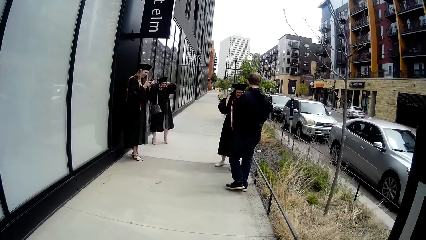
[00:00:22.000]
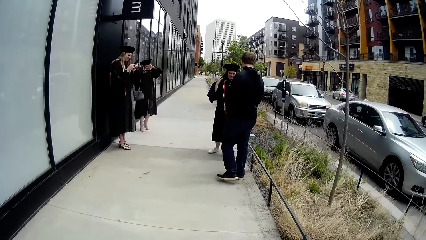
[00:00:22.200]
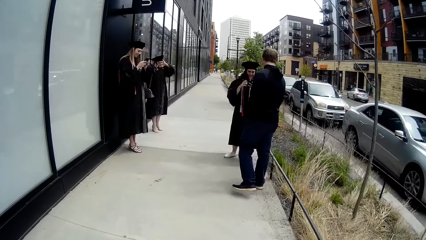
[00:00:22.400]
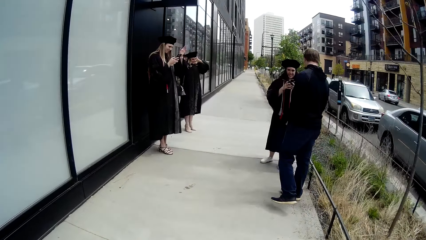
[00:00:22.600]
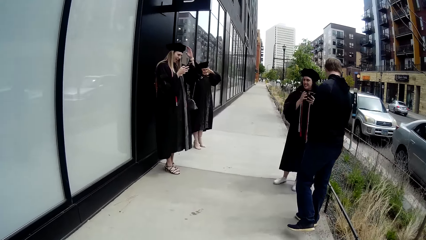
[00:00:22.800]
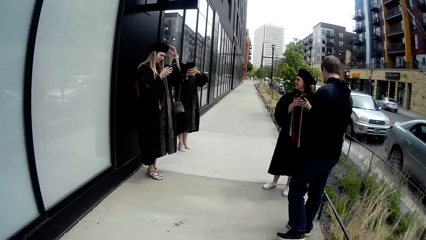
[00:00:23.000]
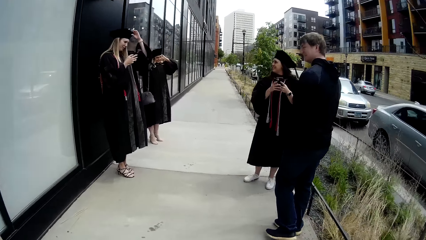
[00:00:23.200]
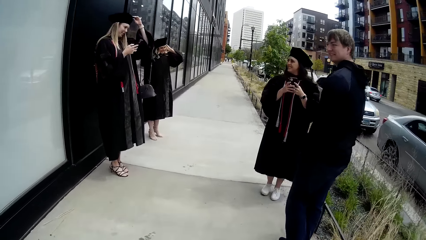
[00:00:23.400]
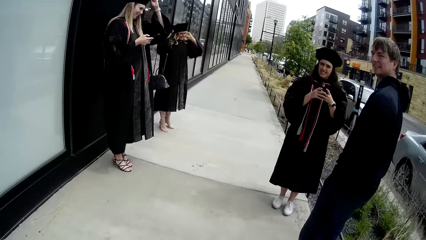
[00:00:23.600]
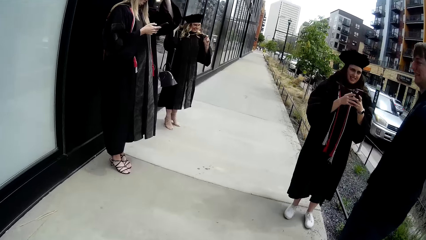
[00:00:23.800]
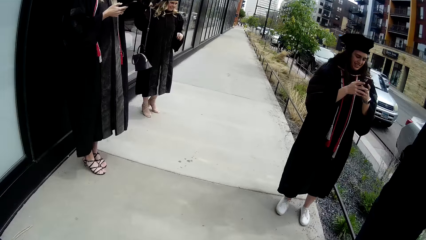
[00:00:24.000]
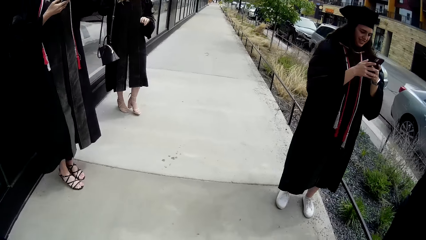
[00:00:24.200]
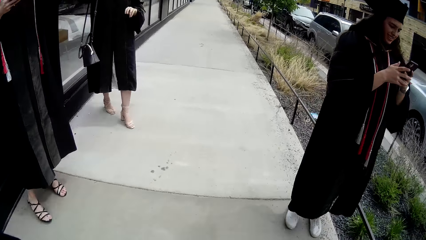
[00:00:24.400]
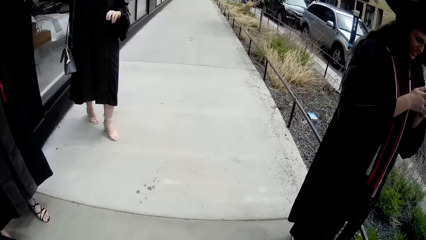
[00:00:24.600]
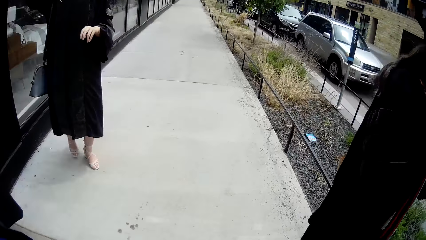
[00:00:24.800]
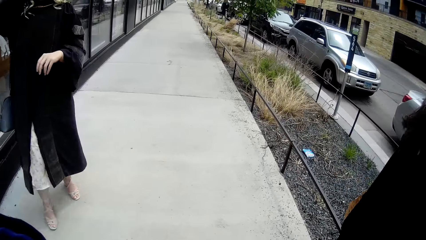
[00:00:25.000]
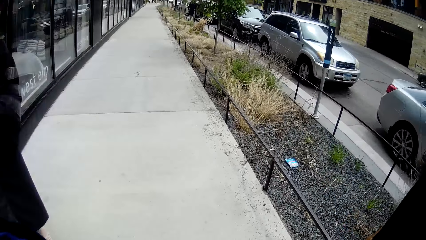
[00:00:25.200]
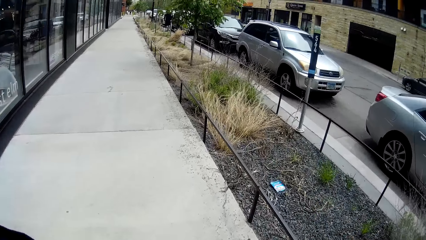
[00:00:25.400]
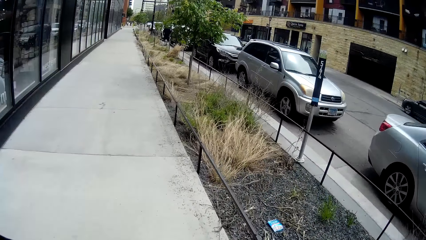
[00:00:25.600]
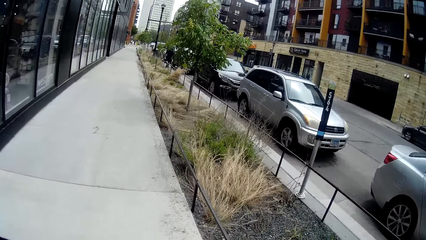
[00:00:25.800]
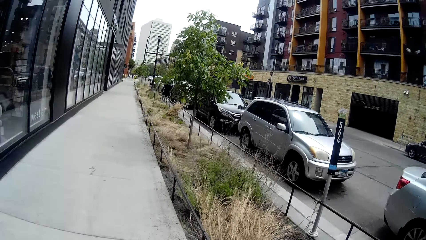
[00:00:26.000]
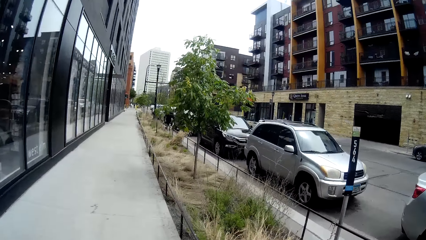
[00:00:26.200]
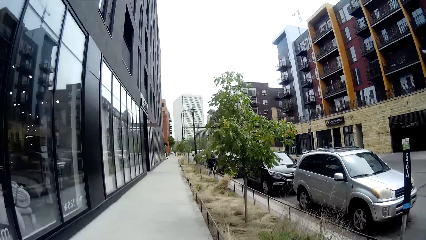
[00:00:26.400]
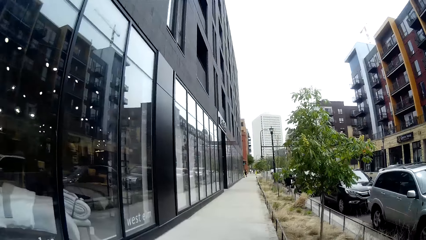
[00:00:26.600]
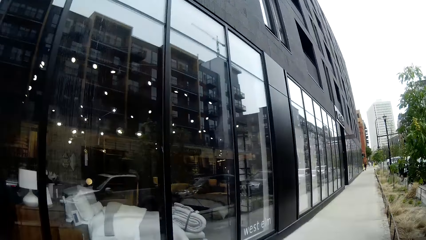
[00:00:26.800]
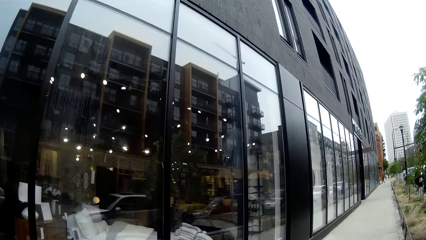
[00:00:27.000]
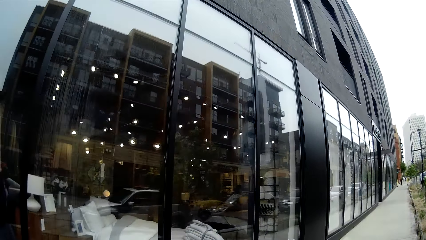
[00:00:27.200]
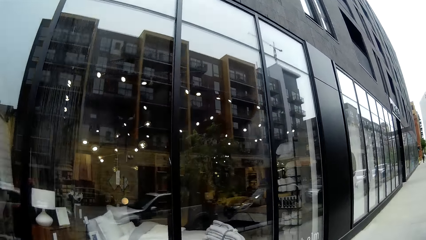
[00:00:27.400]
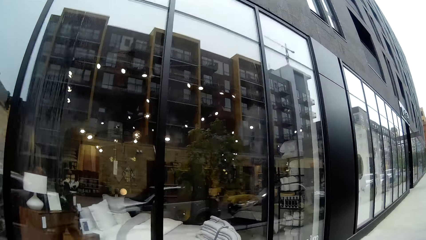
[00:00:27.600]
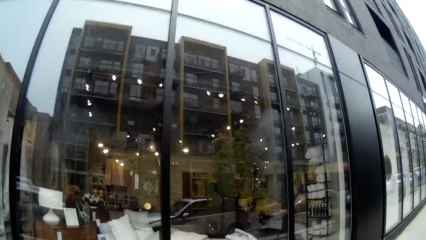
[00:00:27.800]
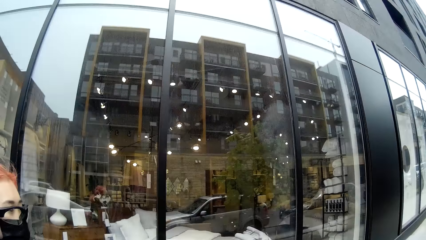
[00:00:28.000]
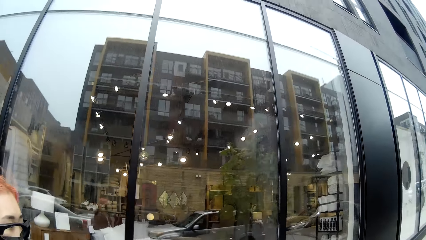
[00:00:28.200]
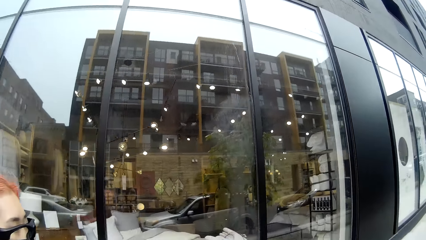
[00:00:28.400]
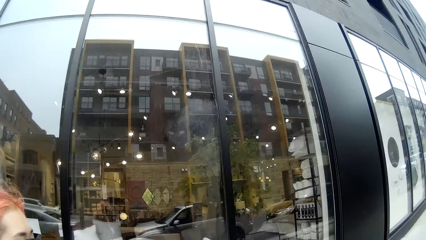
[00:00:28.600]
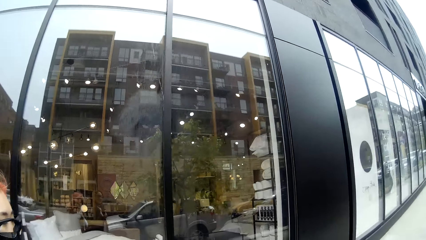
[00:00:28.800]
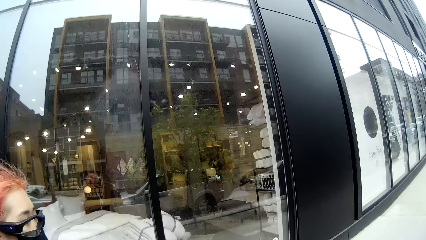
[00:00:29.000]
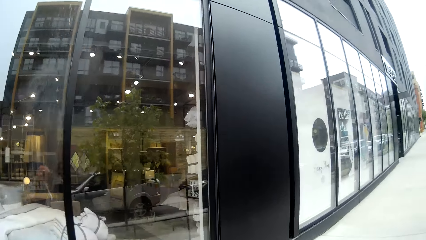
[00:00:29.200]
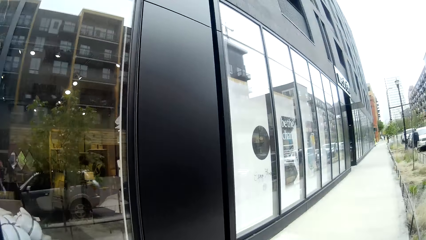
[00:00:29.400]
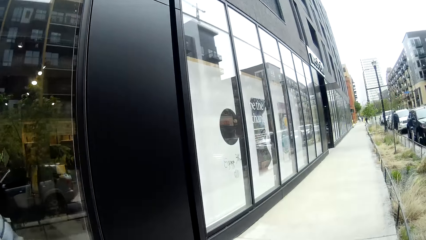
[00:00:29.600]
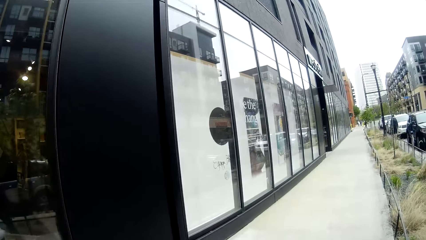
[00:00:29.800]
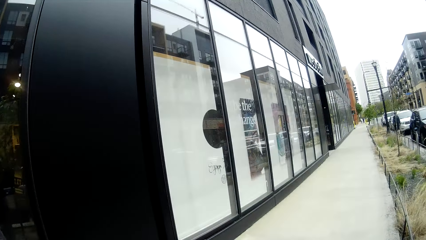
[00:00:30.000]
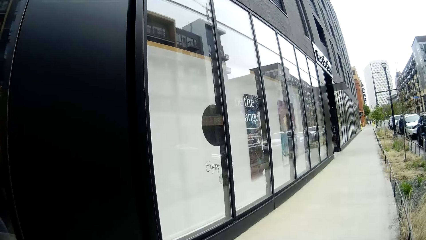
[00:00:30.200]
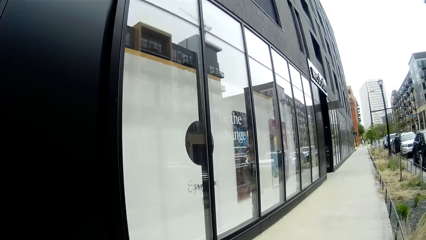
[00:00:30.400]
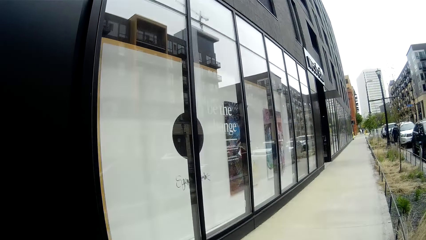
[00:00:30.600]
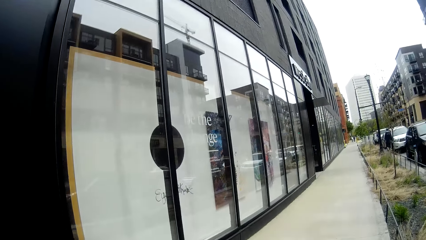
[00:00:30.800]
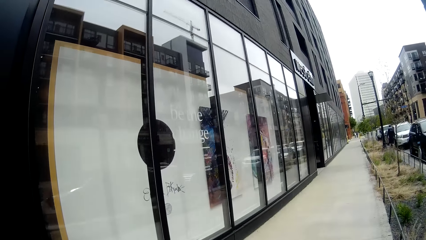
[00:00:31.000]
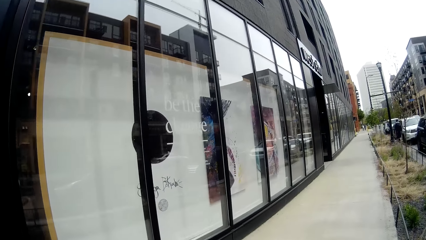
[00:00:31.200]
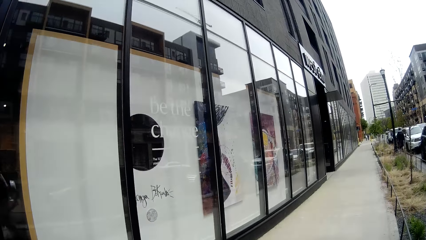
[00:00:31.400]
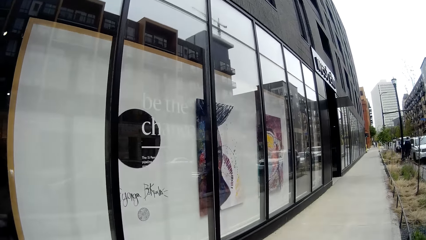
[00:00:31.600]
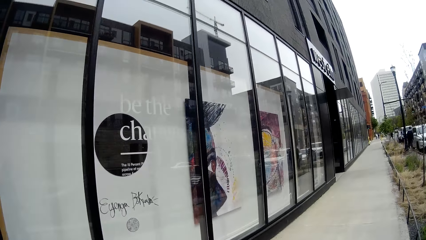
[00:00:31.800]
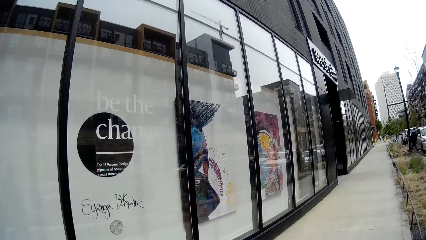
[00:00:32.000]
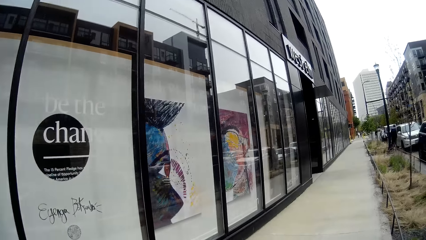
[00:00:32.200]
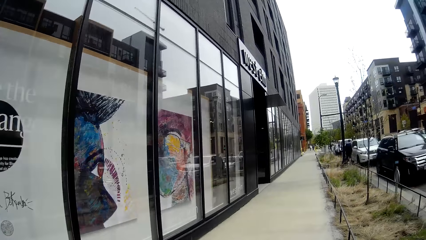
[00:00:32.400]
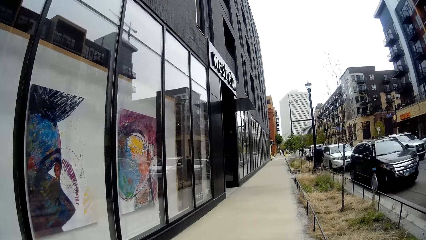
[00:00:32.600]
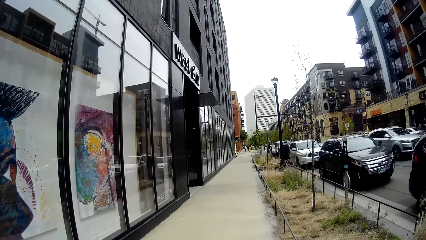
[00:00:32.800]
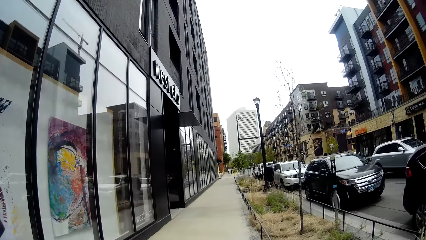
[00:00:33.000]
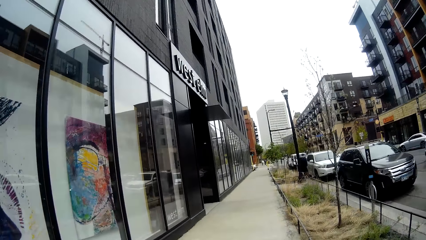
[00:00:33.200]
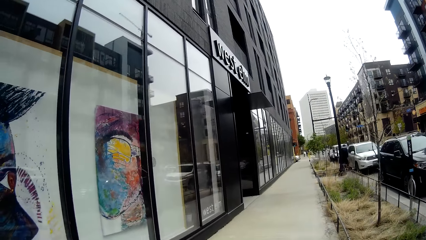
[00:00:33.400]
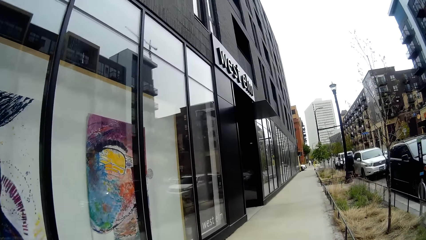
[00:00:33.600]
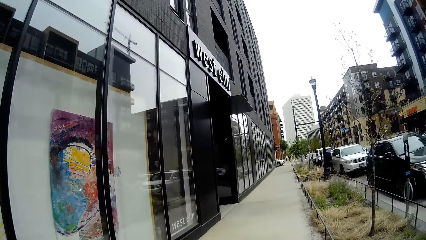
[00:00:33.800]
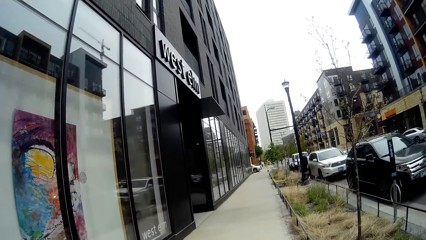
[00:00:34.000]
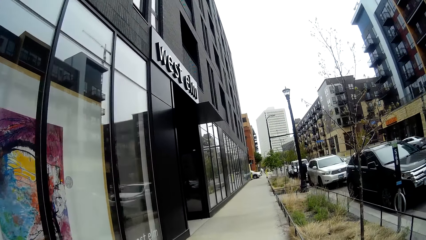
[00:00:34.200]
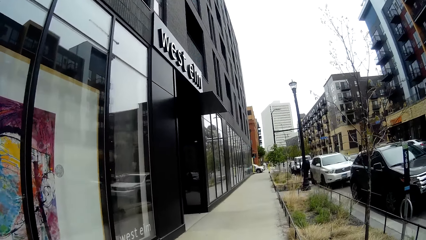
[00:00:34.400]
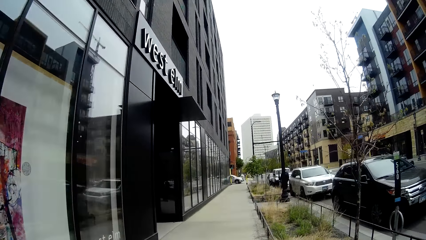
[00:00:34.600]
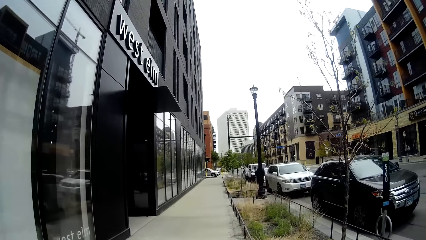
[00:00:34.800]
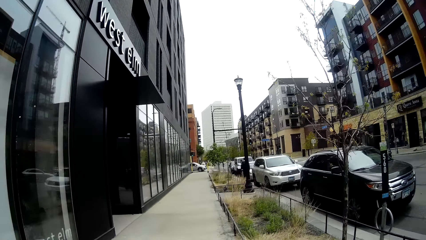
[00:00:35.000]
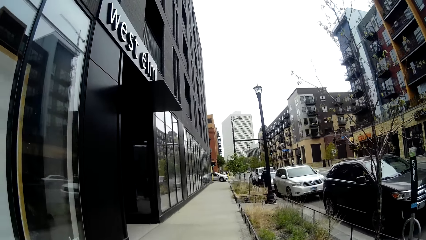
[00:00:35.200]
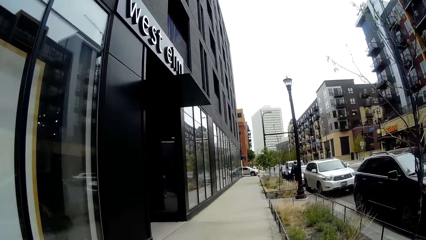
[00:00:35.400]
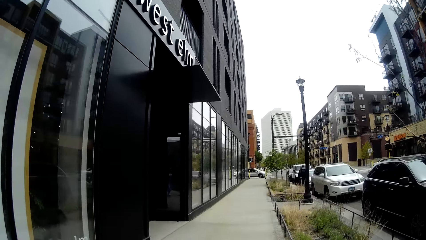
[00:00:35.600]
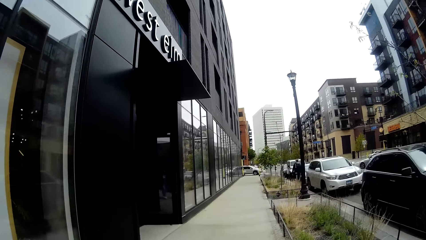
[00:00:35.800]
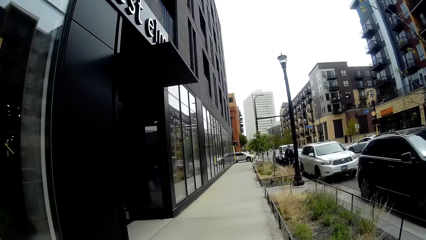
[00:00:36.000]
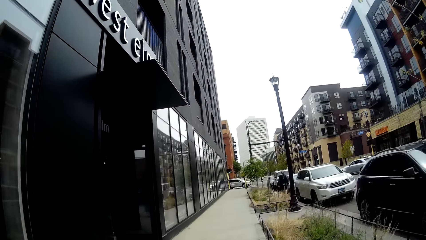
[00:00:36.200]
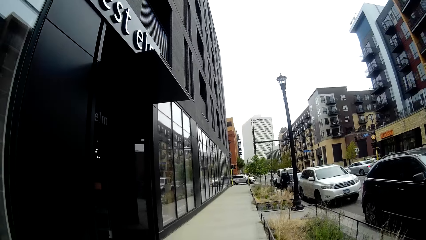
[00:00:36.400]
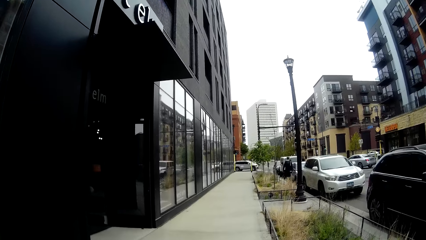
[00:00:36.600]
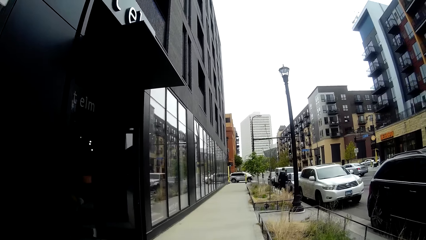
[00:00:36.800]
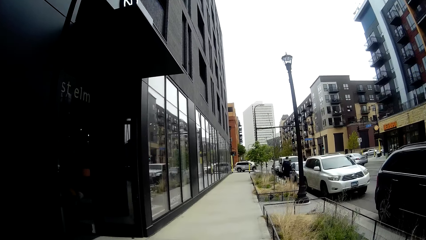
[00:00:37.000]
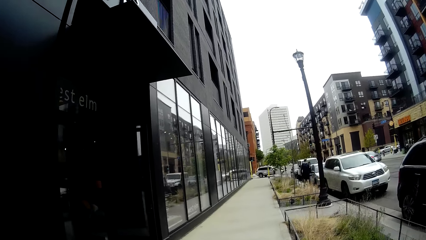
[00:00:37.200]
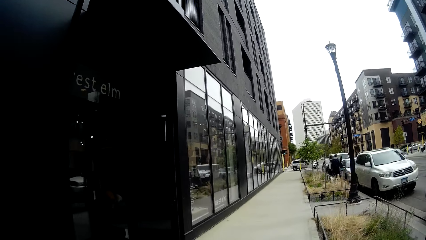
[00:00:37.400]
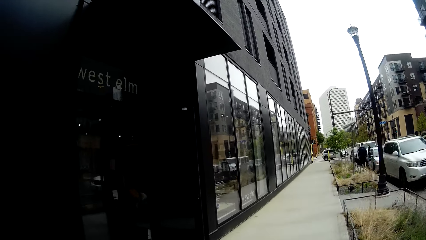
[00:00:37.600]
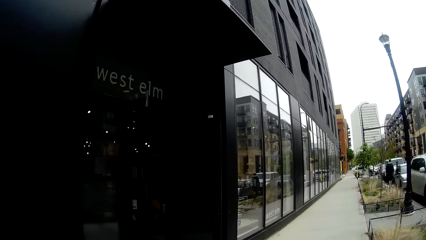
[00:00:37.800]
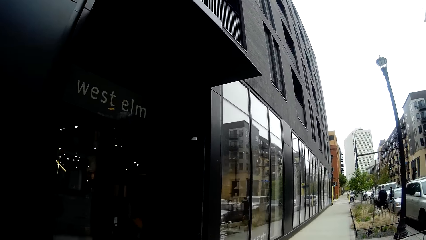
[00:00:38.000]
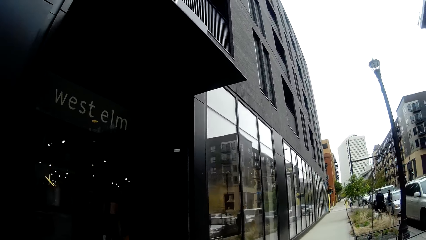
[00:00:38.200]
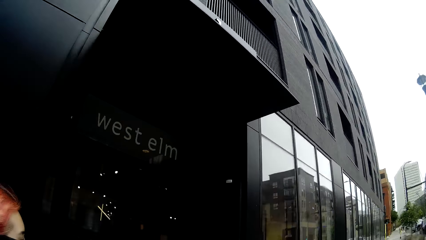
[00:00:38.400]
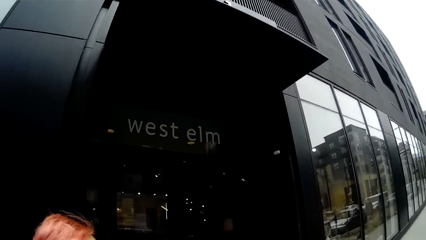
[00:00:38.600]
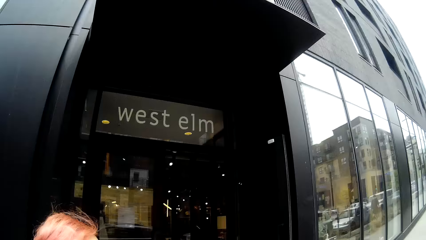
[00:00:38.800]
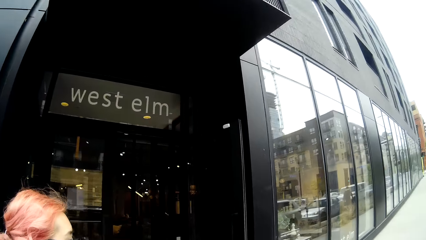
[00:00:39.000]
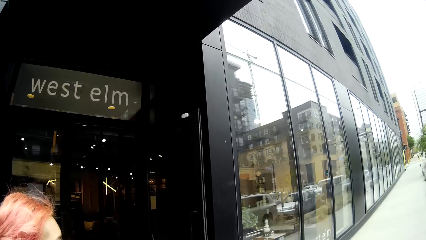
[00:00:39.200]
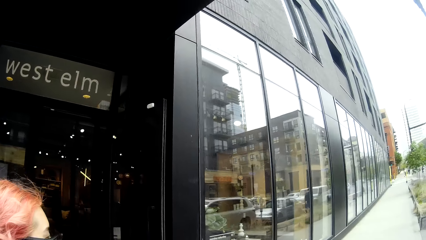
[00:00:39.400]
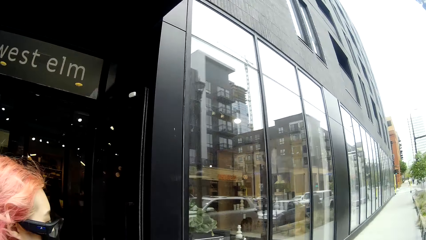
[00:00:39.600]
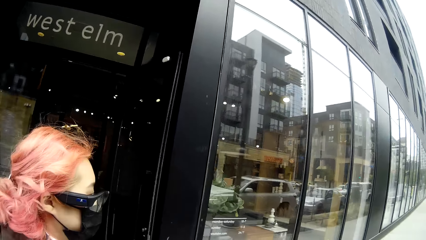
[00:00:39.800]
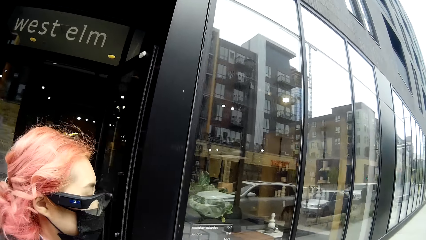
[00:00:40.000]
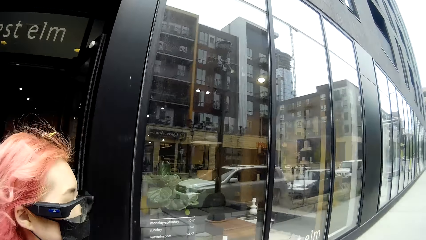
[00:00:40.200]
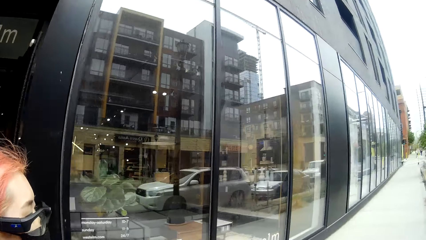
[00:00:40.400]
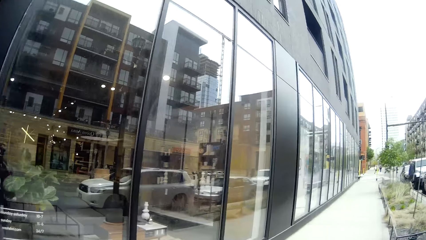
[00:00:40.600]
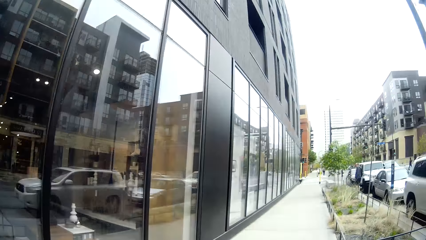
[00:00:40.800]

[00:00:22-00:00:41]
The camera wearer speaks to a woman, a man, another woman and another woman along the road. They interact with another woman. They interact with the woman again.
